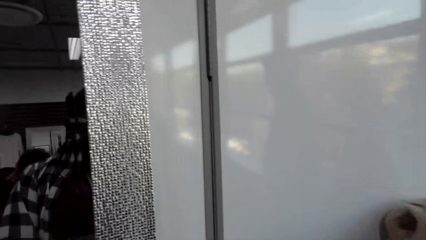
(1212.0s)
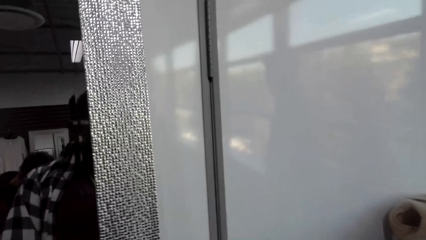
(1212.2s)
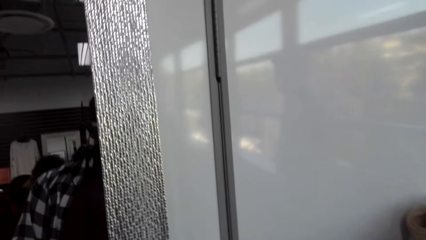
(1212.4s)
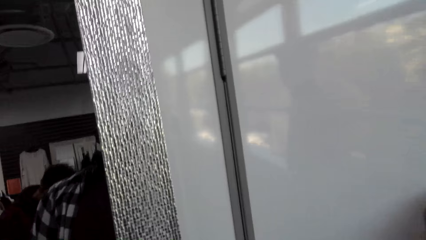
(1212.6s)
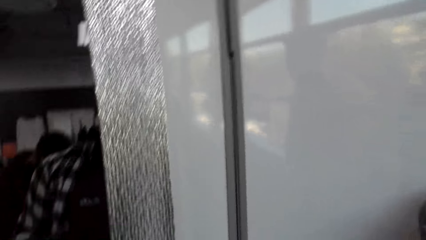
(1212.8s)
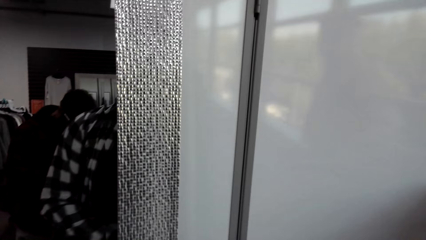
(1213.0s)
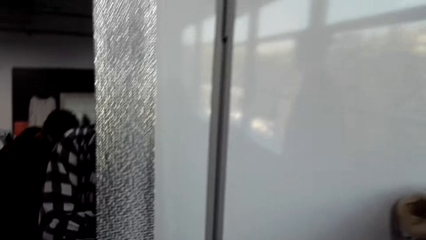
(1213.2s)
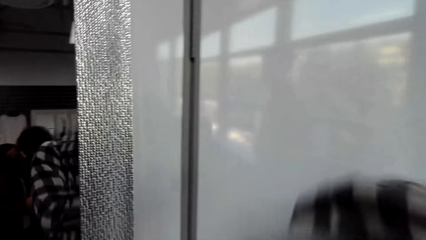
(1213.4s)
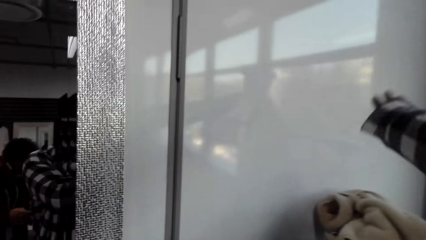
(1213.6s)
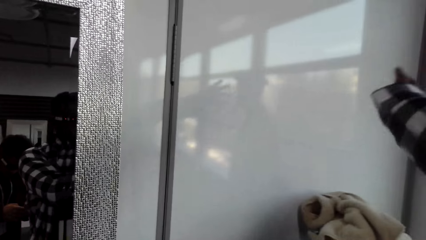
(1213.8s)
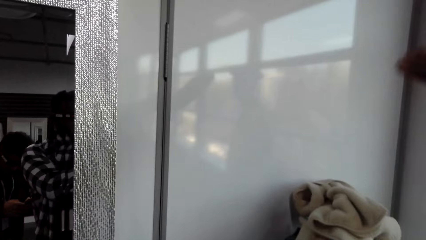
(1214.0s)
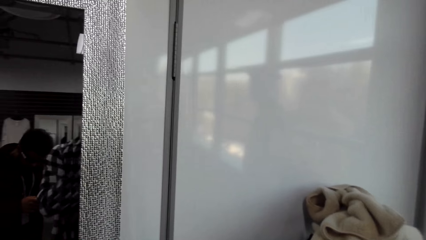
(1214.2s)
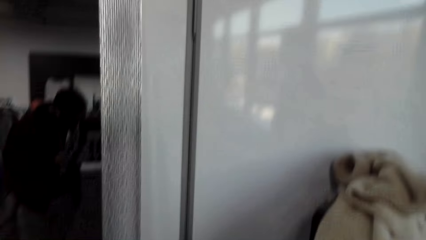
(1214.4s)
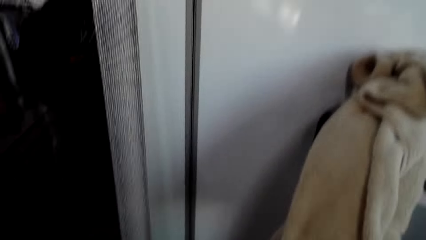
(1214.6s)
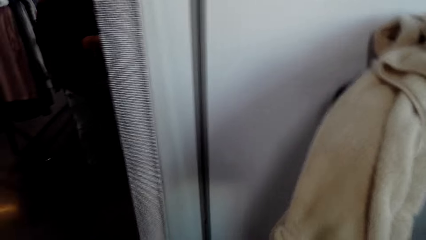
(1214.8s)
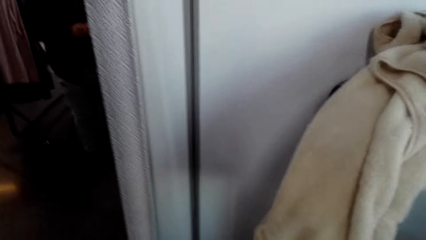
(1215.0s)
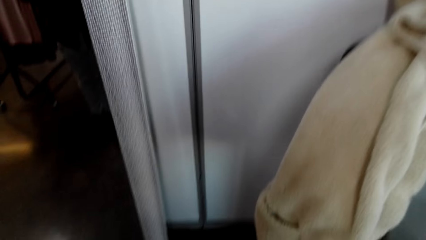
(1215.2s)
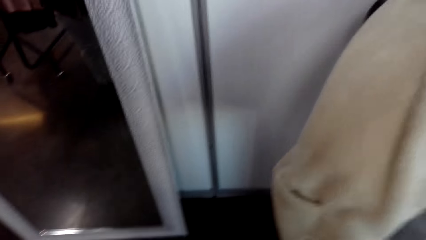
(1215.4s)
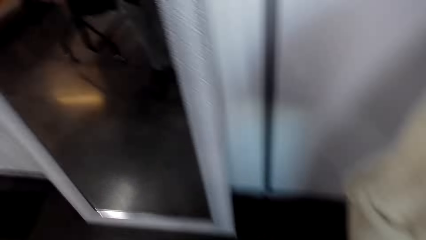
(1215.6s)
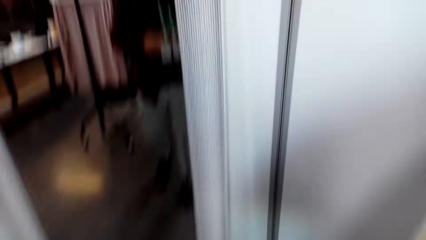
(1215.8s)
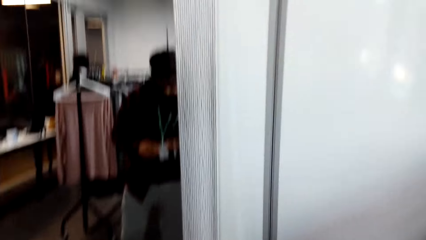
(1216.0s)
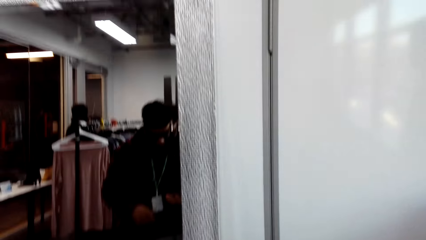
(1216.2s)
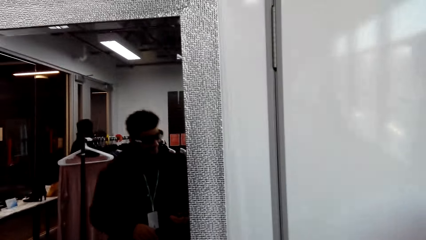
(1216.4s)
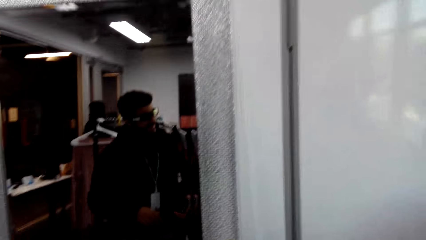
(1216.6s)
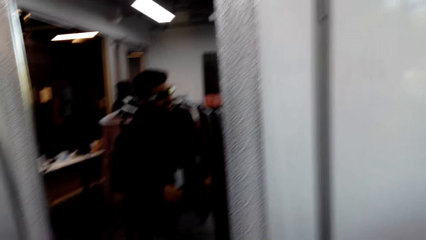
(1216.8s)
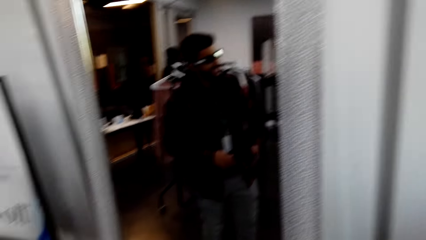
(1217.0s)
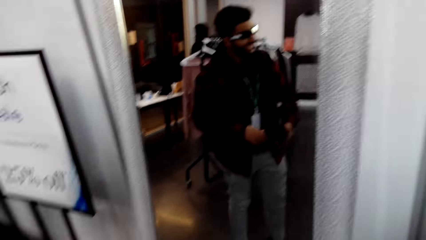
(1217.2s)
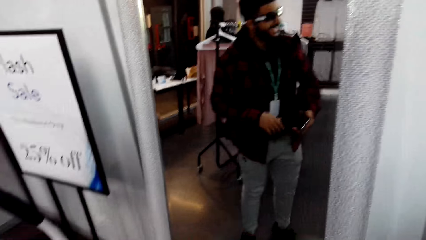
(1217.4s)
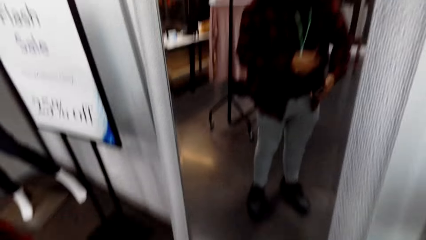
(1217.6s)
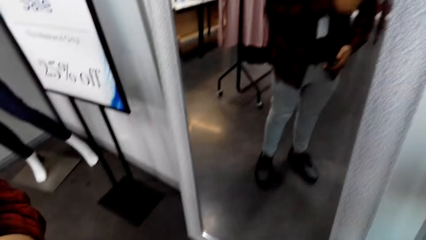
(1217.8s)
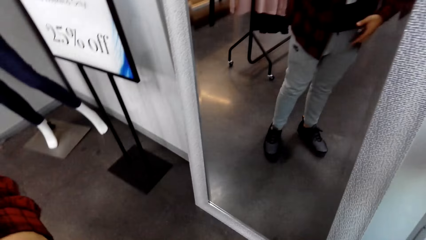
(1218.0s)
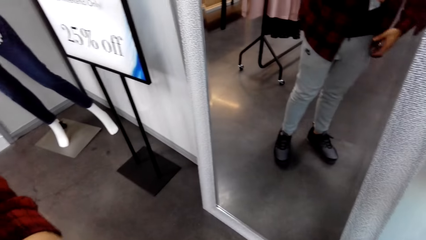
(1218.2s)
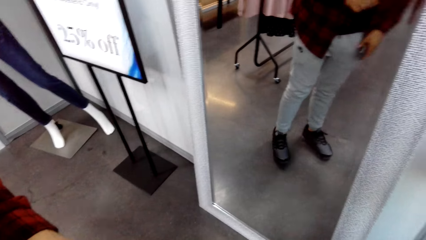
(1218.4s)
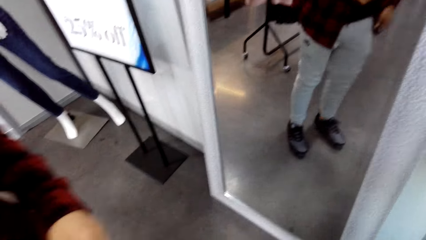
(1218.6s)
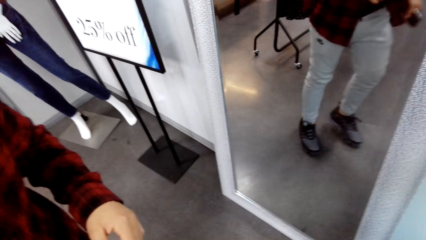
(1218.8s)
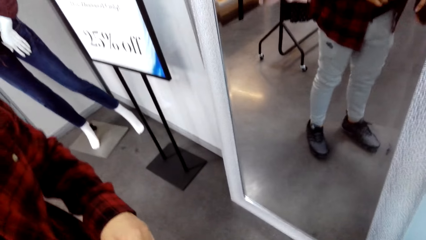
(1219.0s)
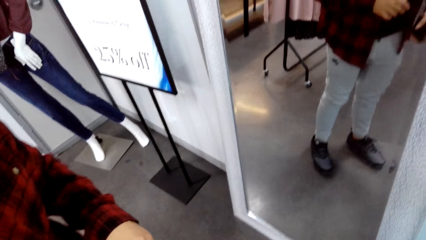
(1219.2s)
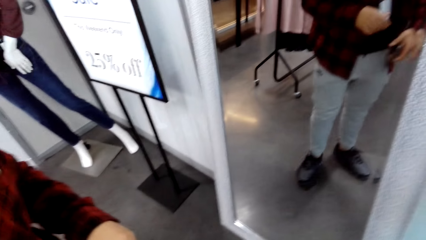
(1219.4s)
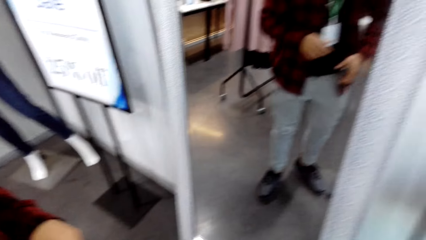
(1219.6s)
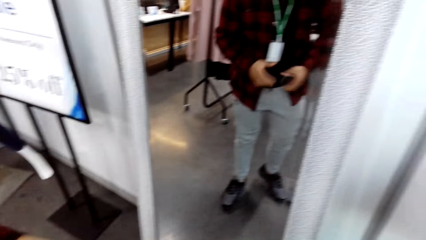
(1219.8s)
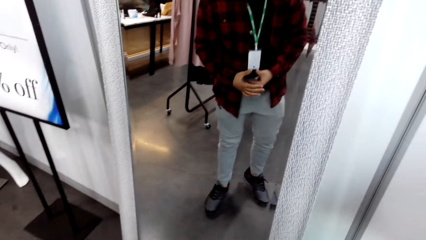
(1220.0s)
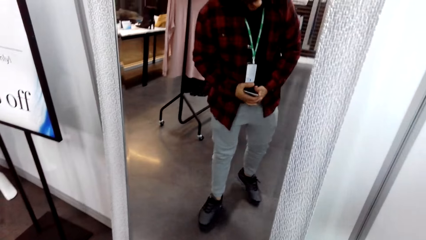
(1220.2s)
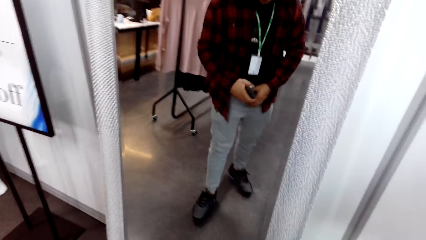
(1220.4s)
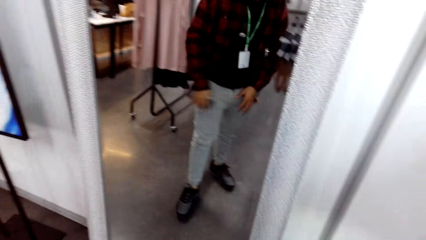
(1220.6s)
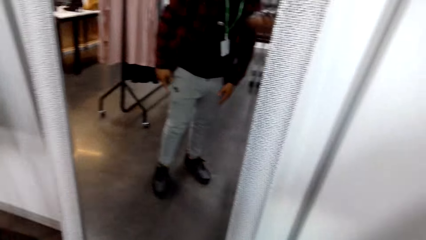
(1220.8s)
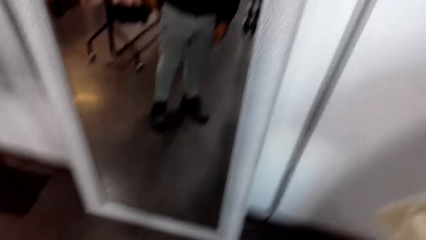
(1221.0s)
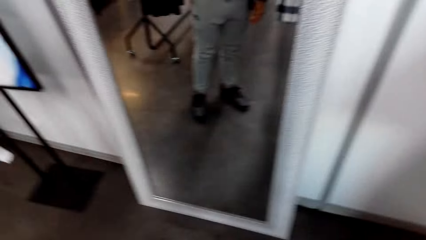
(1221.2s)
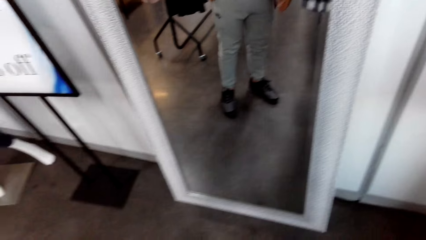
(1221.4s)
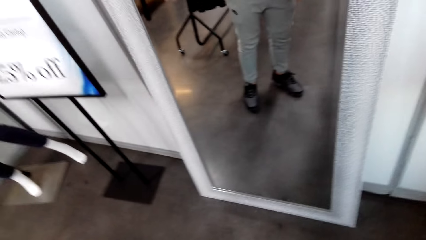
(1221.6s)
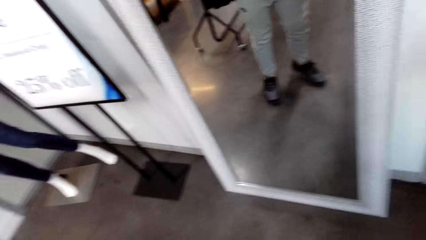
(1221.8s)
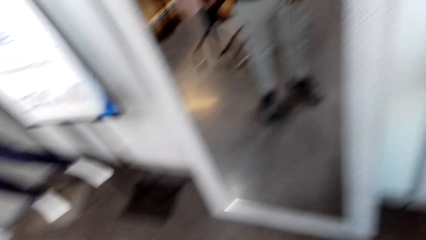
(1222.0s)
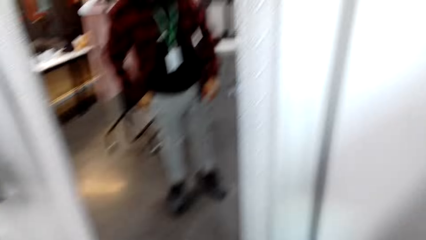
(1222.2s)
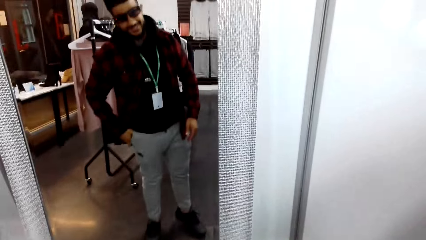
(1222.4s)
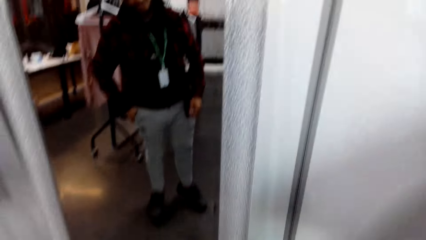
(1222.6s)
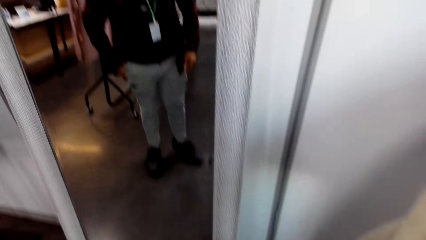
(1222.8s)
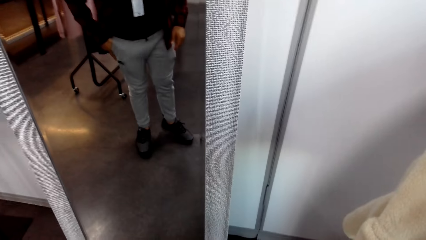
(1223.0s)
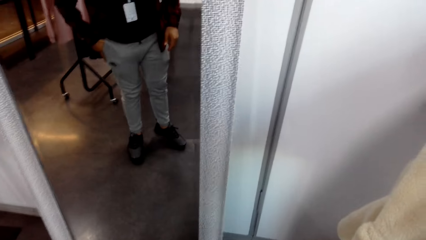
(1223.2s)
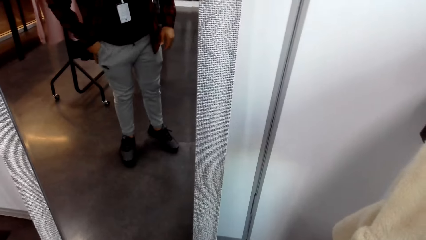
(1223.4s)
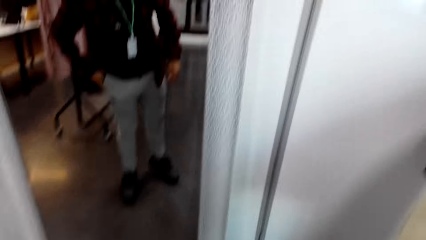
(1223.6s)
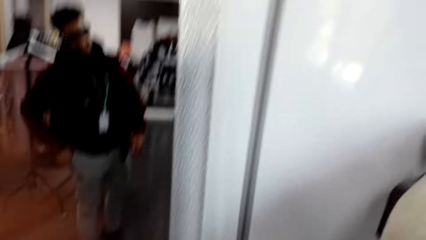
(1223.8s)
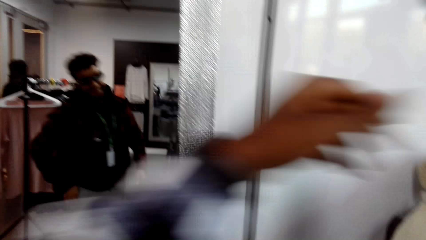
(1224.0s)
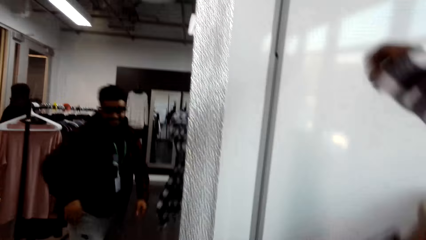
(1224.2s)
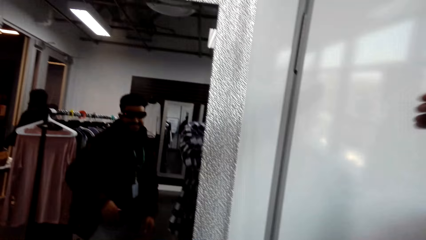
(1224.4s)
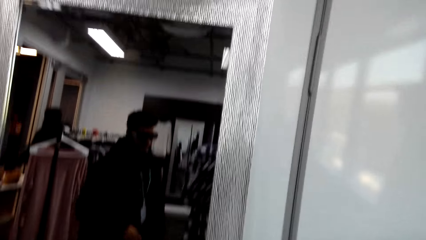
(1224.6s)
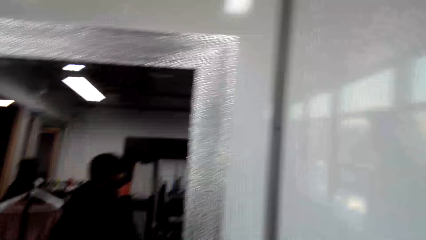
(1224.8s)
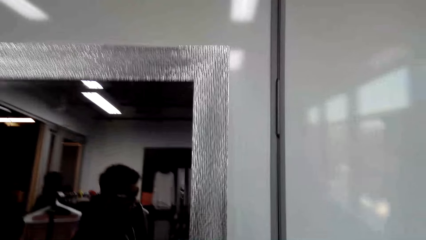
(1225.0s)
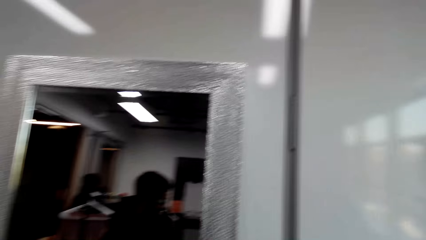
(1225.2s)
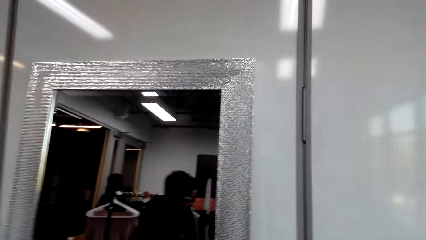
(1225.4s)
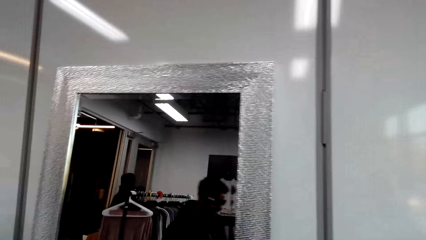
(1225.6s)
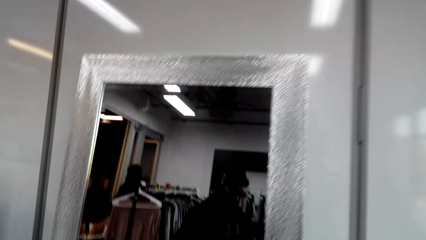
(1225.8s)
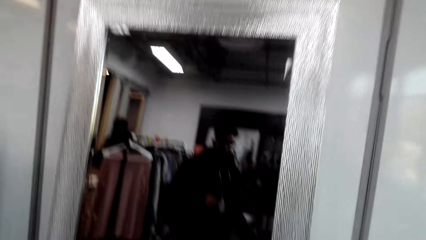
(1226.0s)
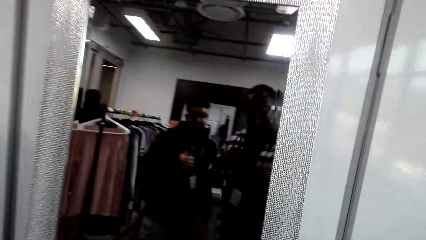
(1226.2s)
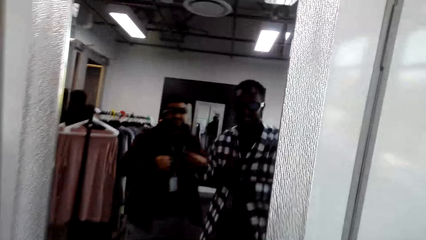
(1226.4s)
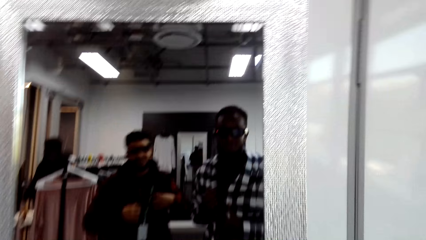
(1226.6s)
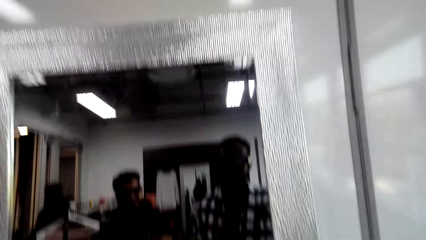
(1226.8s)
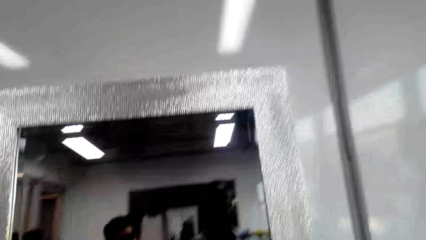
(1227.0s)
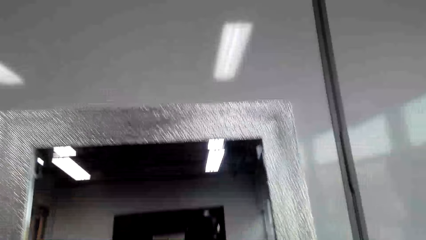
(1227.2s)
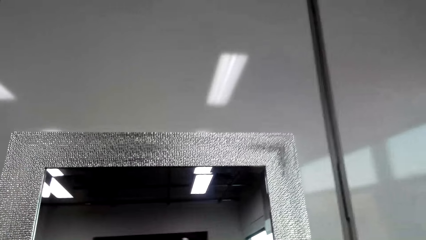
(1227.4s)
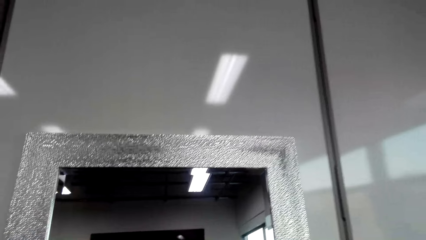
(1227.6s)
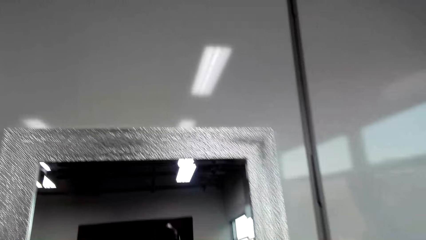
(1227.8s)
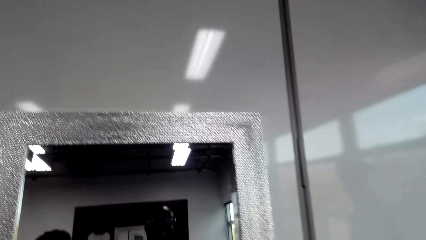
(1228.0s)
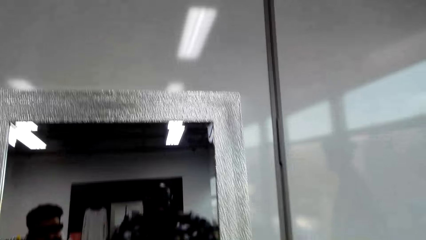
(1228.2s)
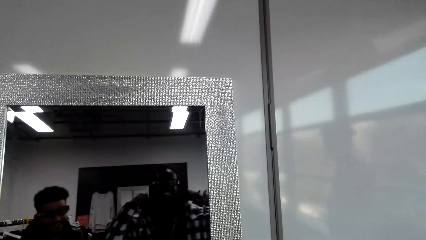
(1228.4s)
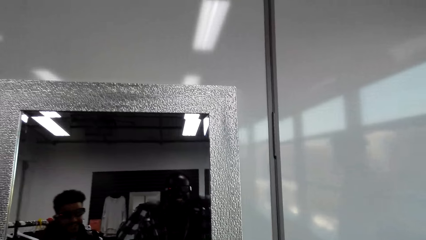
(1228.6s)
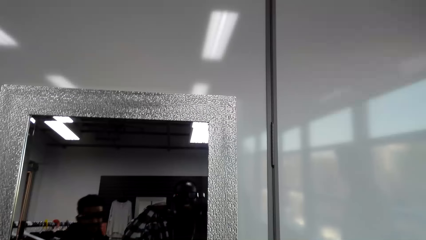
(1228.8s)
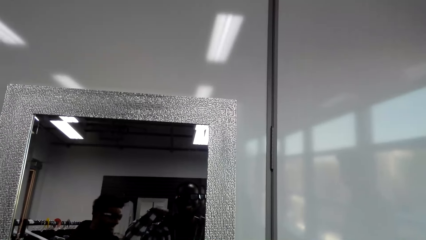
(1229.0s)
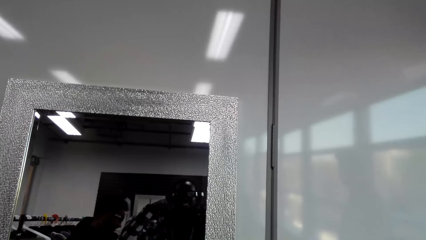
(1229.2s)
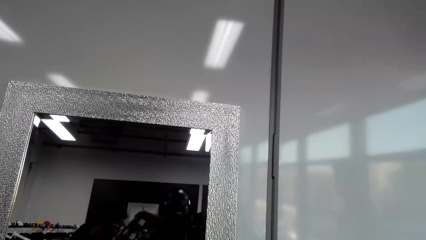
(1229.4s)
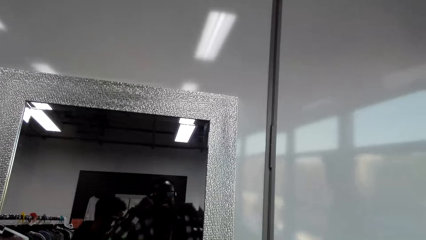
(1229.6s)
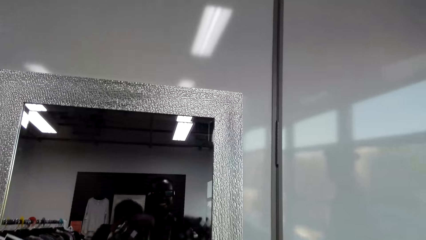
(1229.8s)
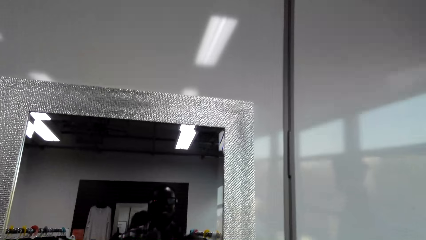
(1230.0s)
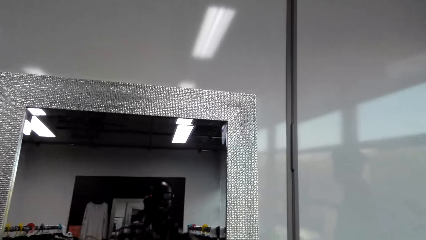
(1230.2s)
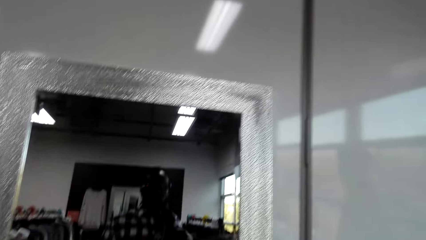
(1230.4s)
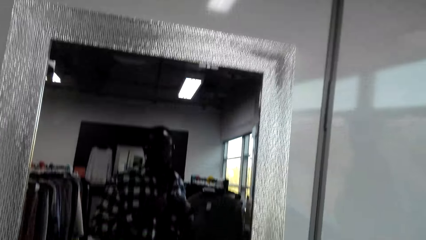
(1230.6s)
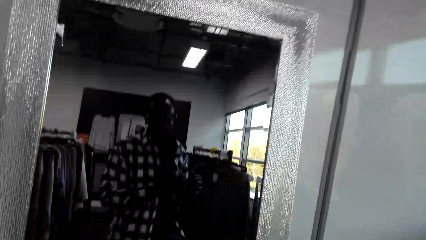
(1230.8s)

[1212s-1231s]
The camera wearer looks around the shop. They adjust the cloth. They put on the clothes. They look at the mirror.
